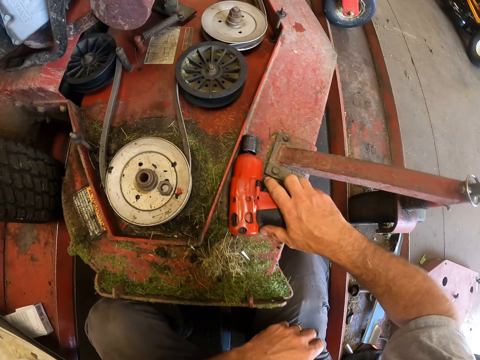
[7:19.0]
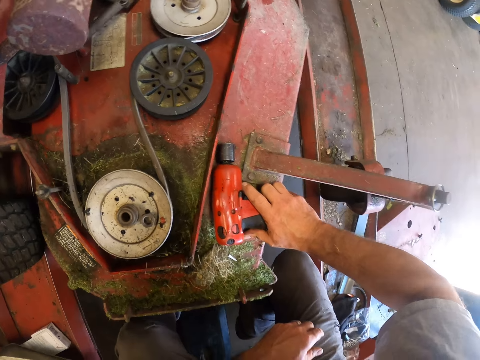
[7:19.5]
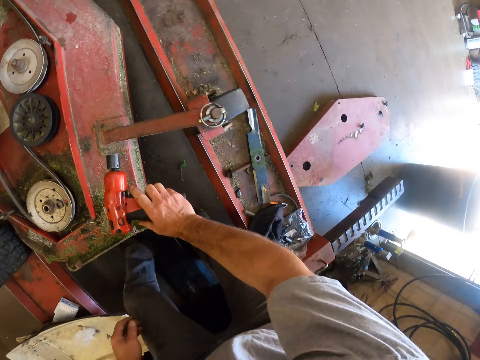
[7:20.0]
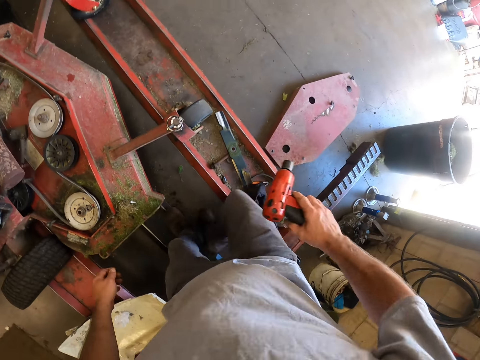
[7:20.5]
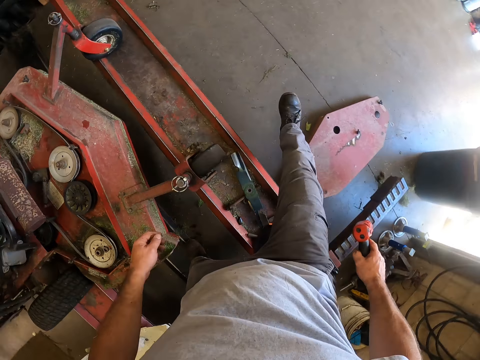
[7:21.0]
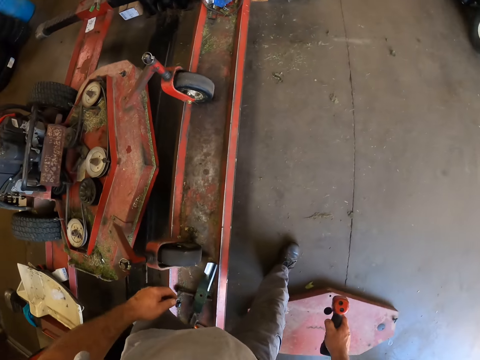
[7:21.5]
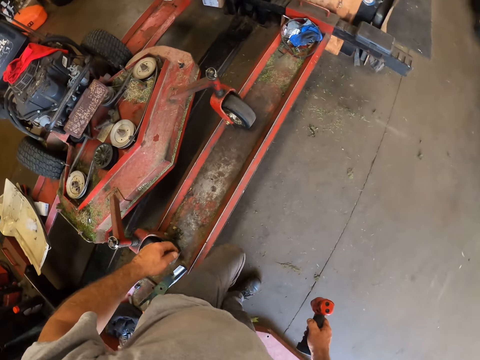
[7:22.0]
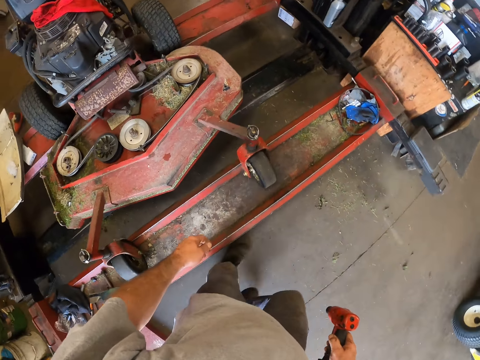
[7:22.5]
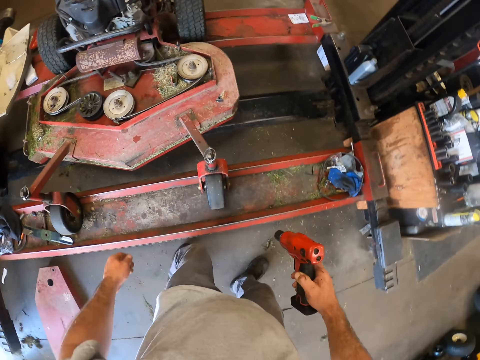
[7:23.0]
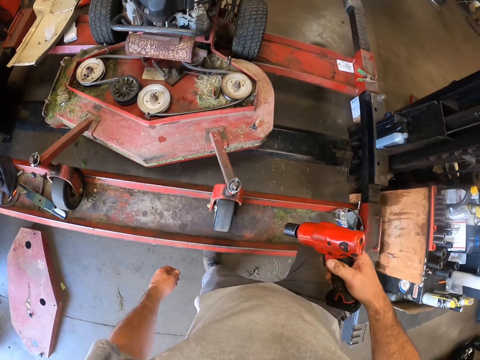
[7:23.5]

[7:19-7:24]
The camera wearer takes the cordless impact wrench from the lawn mower with his right hand. He stands up. He steps out of the workbench. He walks to the other side of the lawn mower.

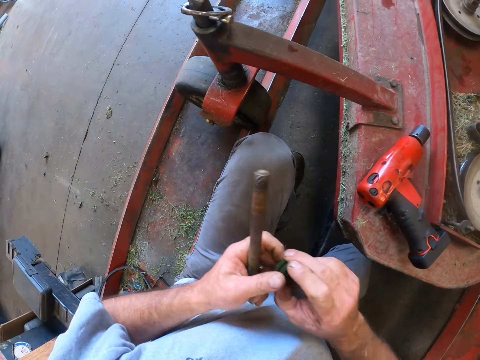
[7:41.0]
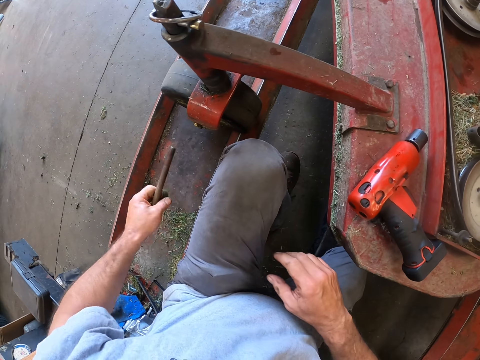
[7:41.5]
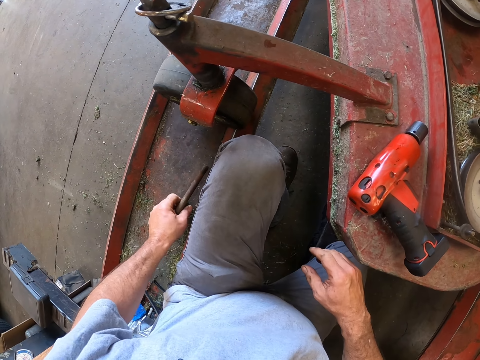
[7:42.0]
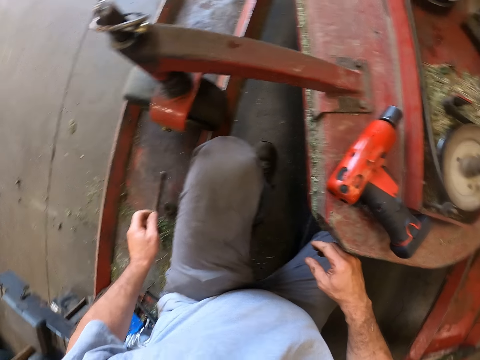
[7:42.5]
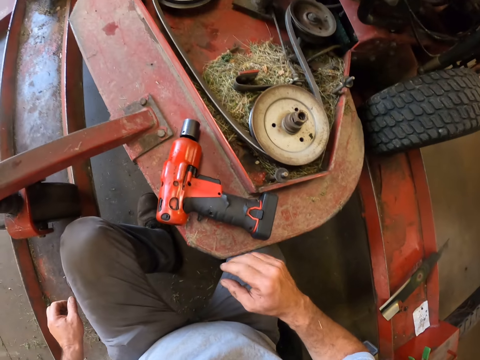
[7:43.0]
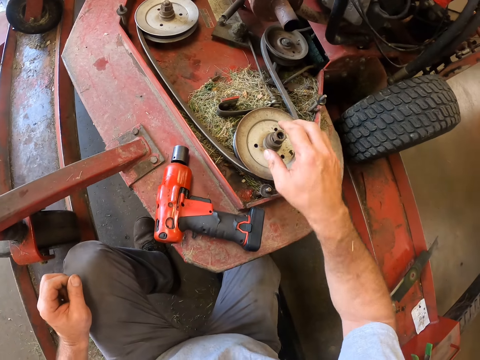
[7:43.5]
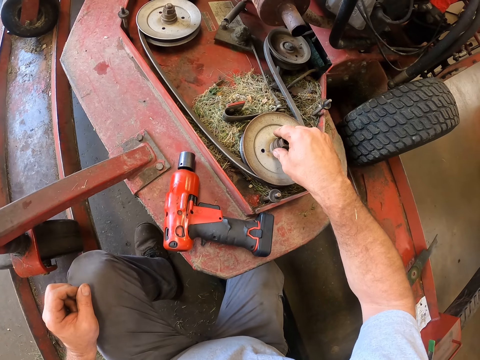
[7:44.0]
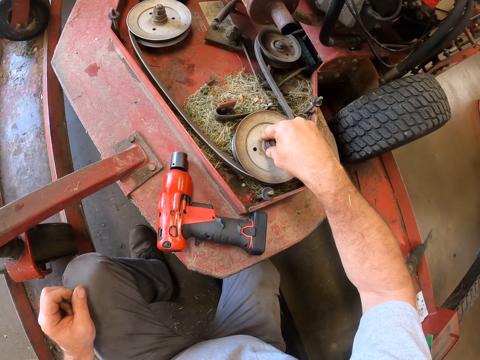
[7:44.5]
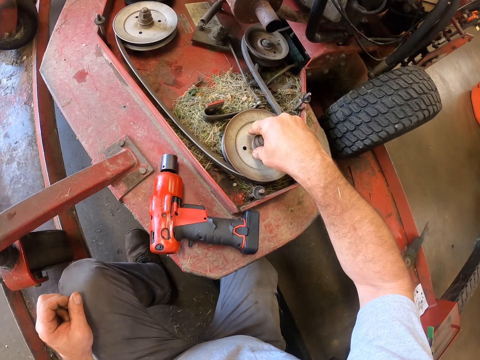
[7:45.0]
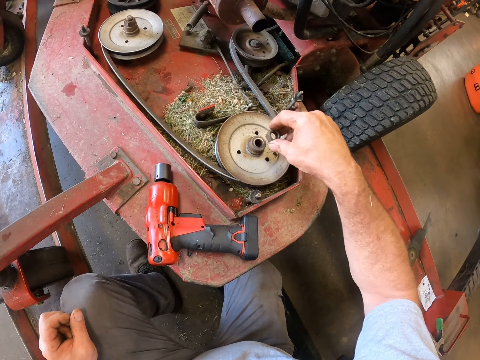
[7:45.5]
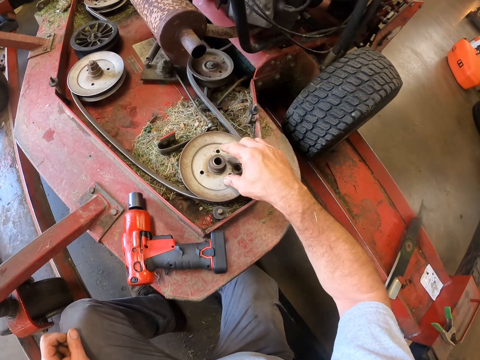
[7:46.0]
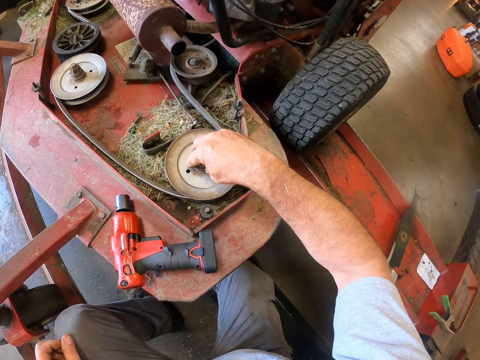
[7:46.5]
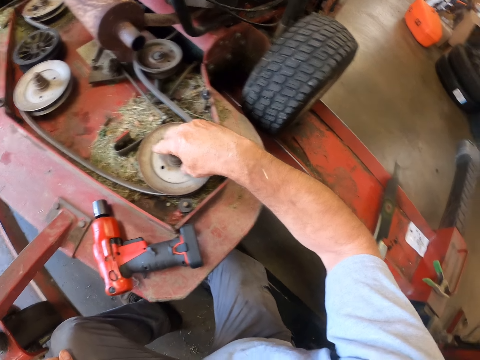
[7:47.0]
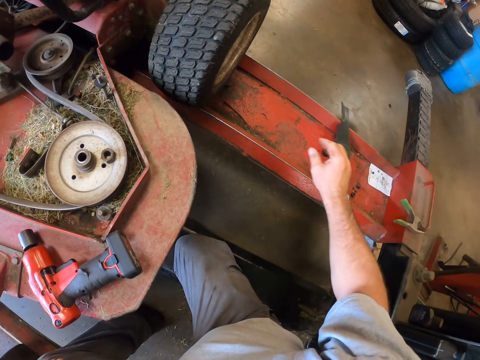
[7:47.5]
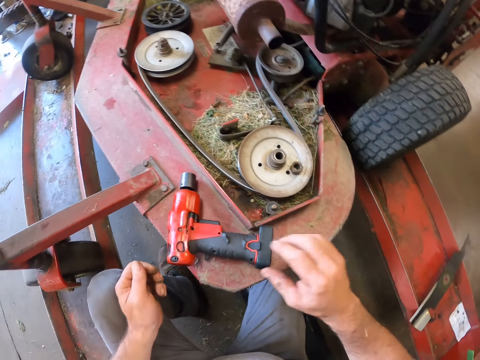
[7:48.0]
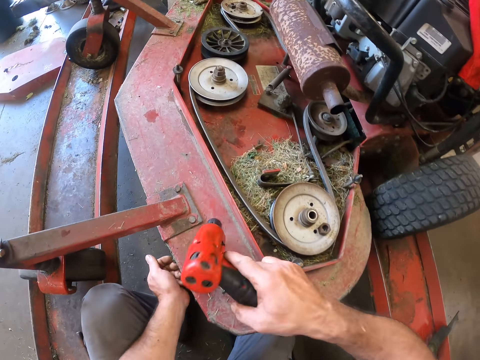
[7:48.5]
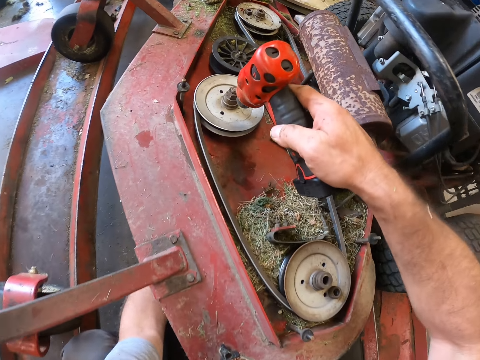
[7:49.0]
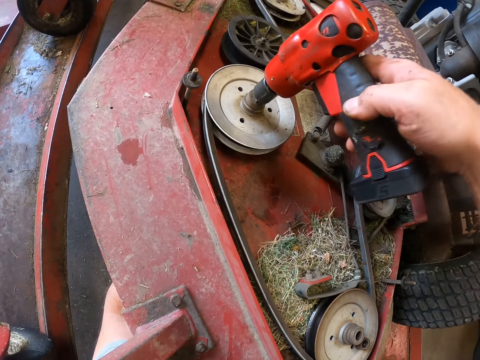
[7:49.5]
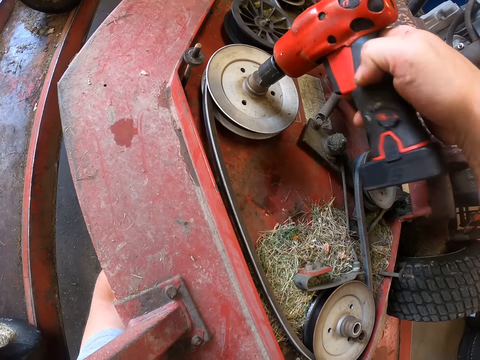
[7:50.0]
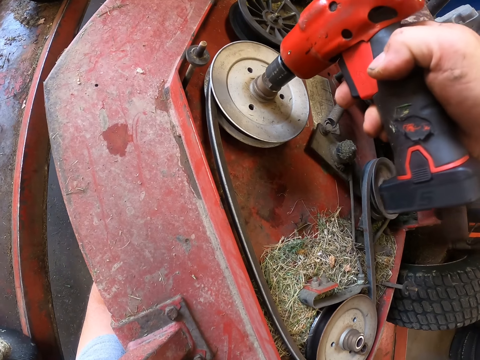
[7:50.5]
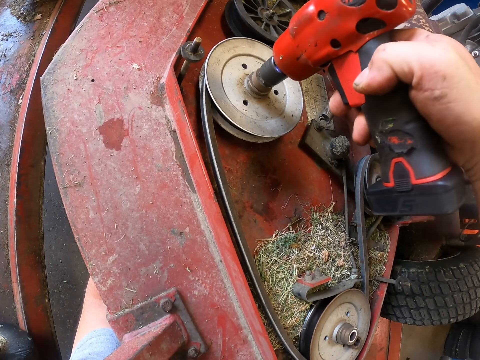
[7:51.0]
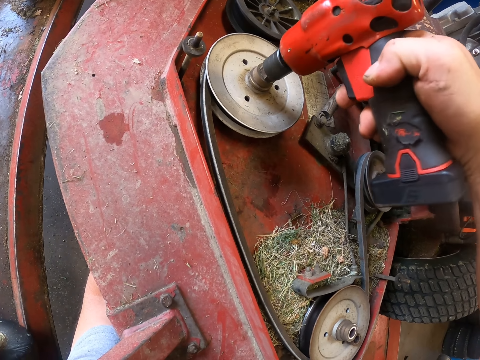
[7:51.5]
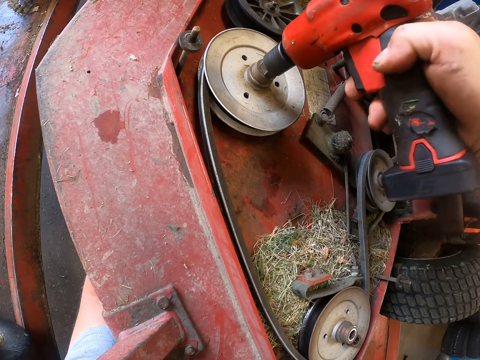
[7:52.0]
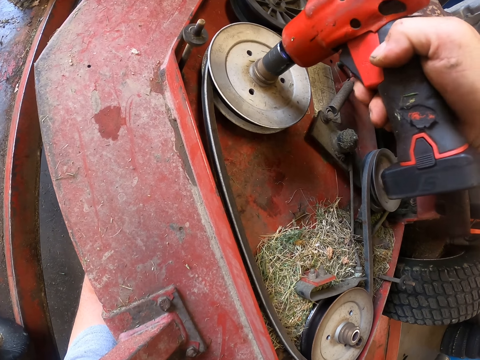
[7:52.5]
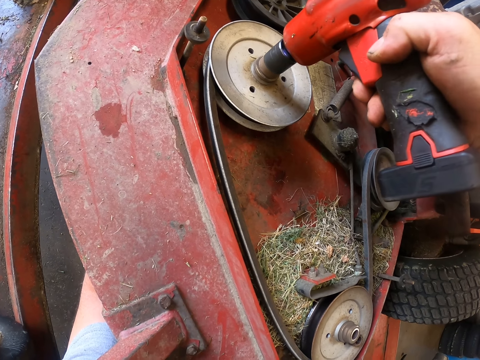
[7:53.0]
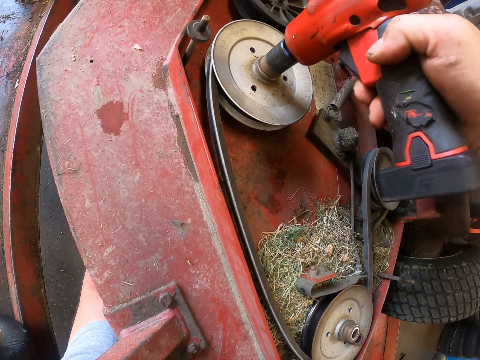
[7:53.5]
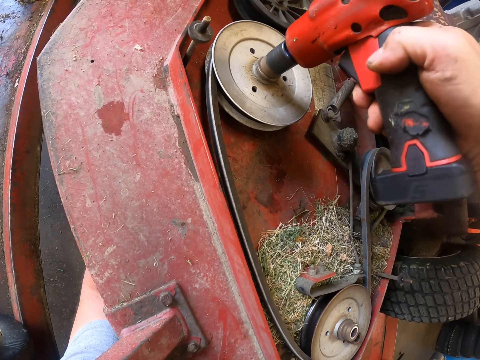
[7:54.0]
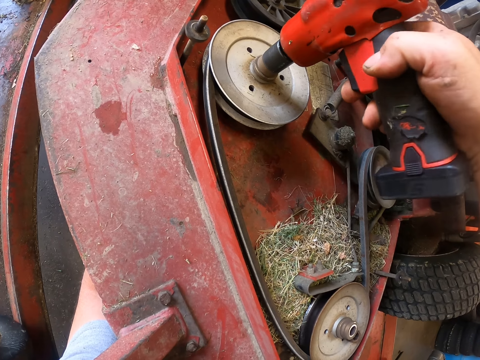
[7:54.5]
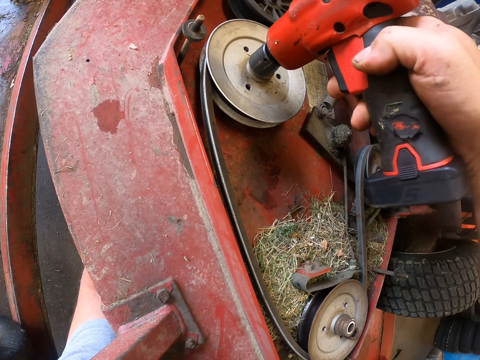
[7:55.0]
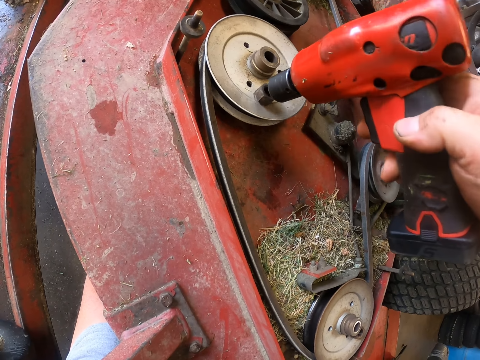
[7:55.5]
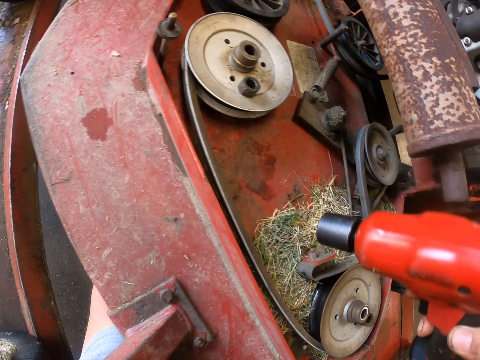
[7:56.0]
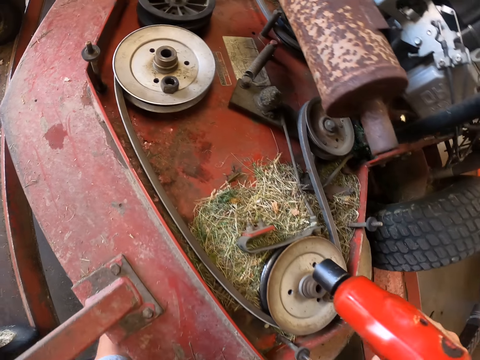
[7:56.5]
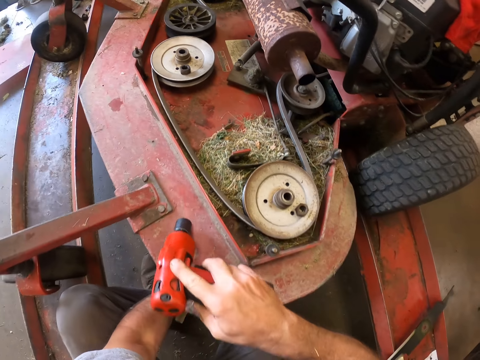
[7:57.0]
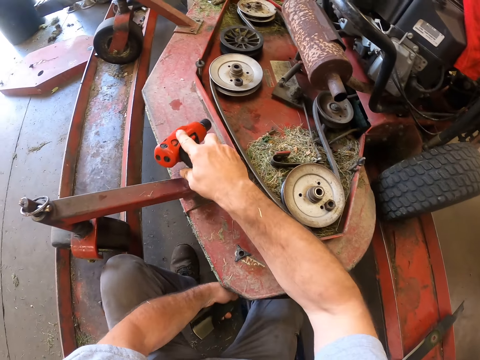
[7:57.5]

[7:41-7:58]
The camera wearer takes the bolt from his right hand with his left hand. He places the bolt on the workbench on his left side. He puts the nut on the metal structure. He drops the rod in his left hand on the workbench. He looks around. He holds the pulley bolt port with his right hand. He removes the bolt from the pulley port. He places the bolt on the idler pulley. He holds the pulley bolt port with his right hand again. He moves his hand around. He takes the cordless impact wrench from the lawn mower with his right hand. He loosens a bolt from a pulley of the lawn mower with the wrench. He removes the nut with the cordless impact wrench on the idler pulley. He drops the bolt on the pulley from the wrench. He looks around.

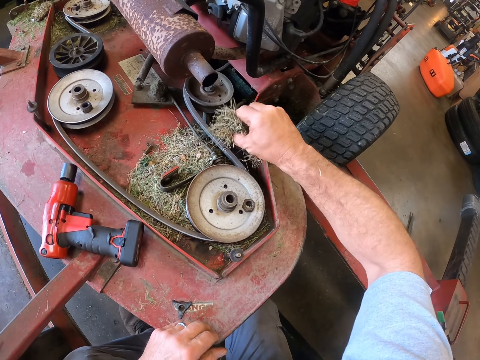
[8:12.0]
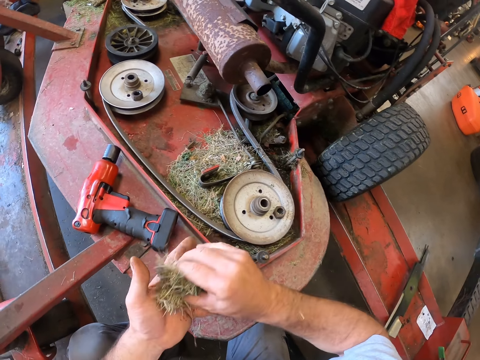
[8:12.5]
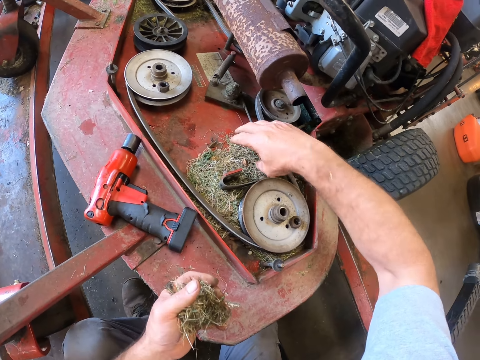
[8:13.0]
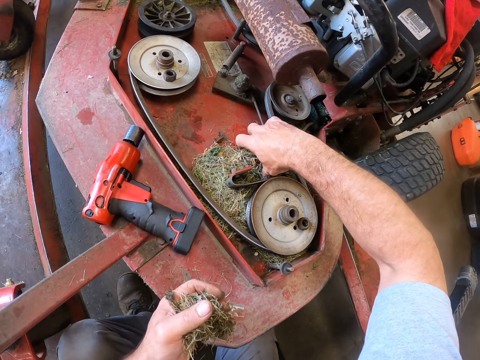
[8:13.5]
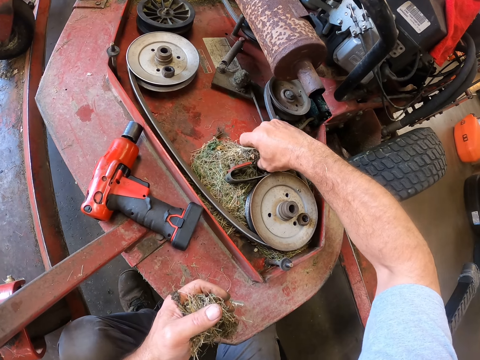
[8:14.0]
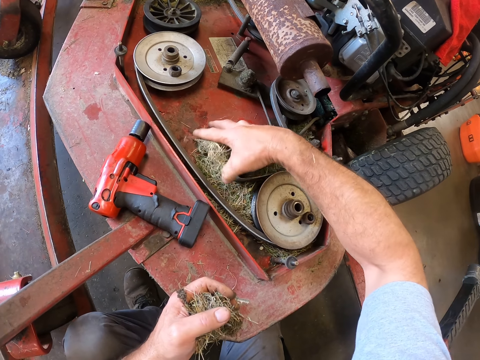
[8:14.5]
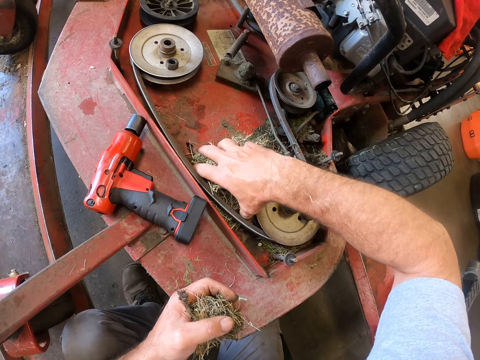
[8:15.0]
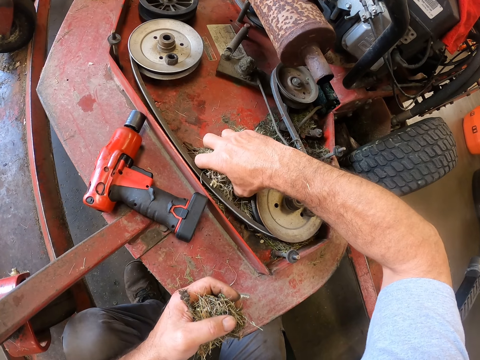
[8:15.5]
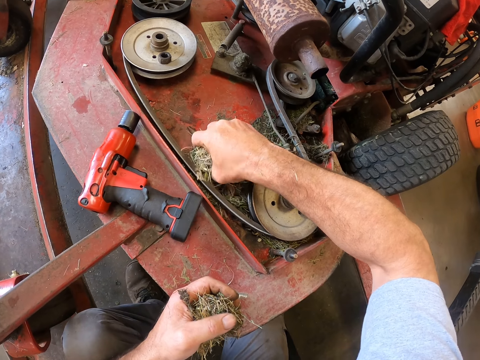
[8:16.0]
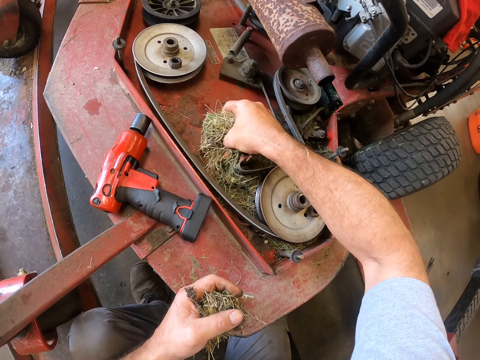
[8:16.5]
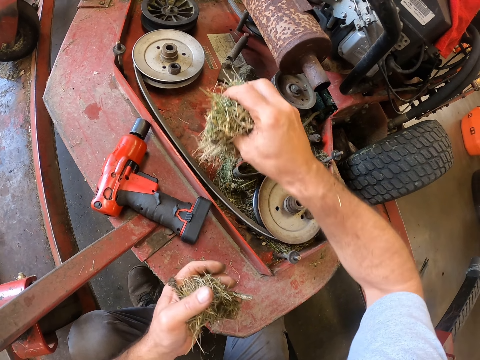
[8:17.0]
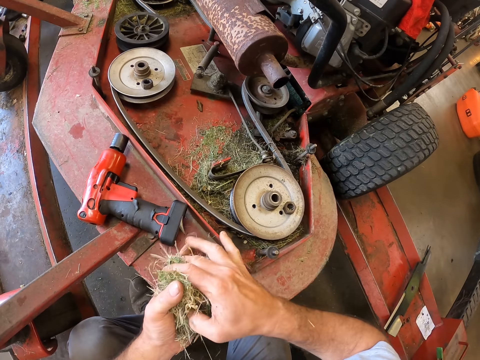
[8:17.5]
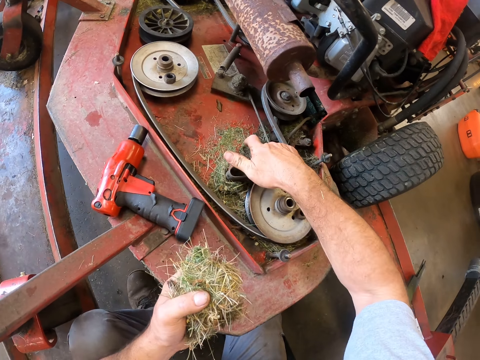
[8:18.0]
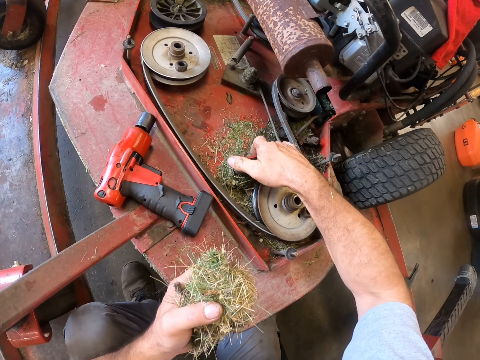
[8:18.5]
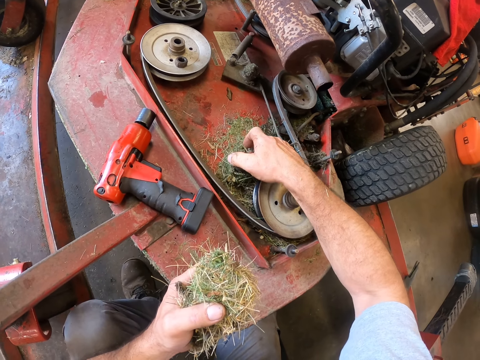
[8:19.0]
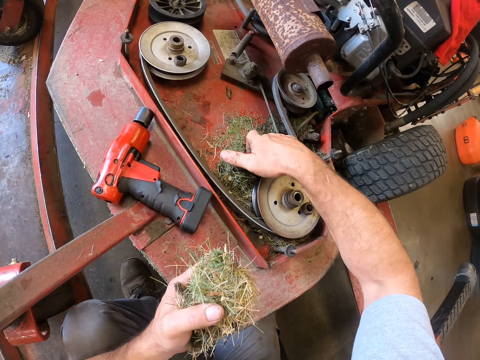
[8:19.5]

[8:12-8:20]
The camera wearer puts the grasses on his left hand. He packs the grasses together with his right hand from the pulley compartment of the lawn mower. He puts the grasses on his left hand again and packs the grasses together with his right hand from the pulley compartment of the lawn mower again.
